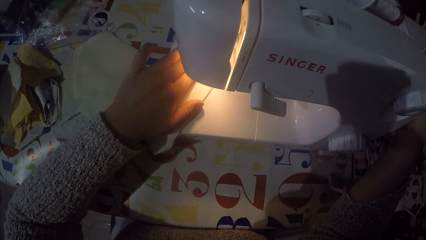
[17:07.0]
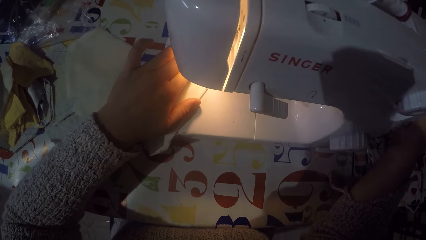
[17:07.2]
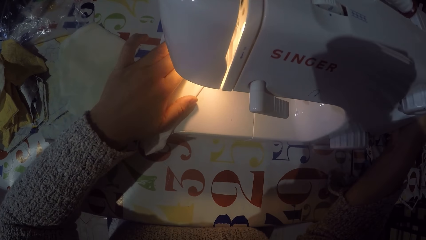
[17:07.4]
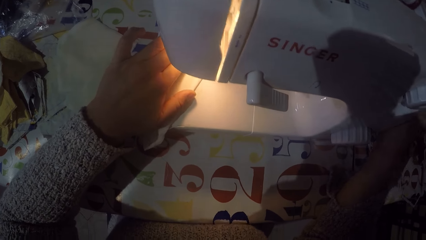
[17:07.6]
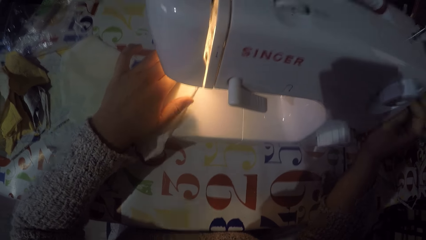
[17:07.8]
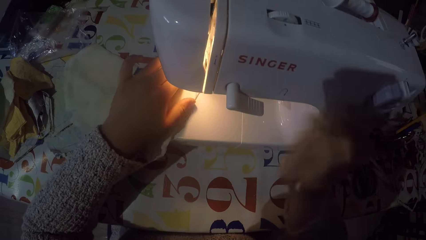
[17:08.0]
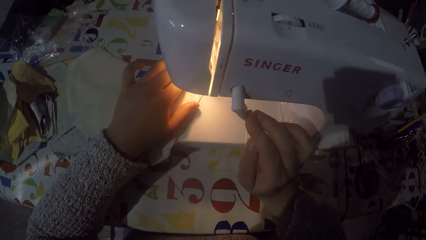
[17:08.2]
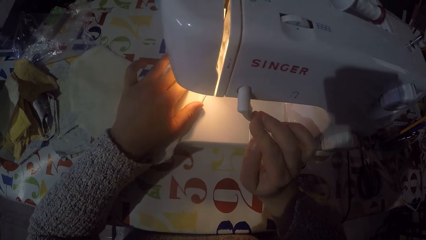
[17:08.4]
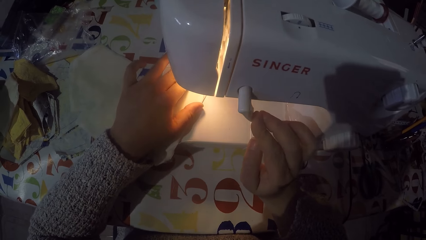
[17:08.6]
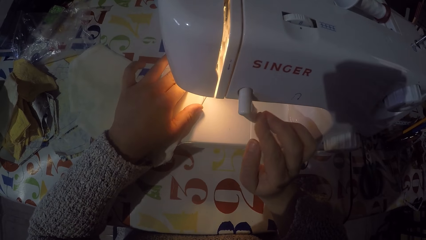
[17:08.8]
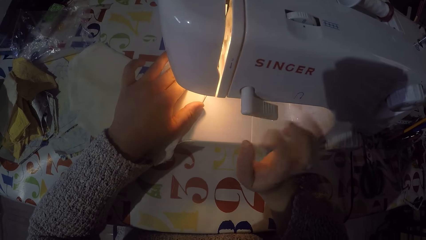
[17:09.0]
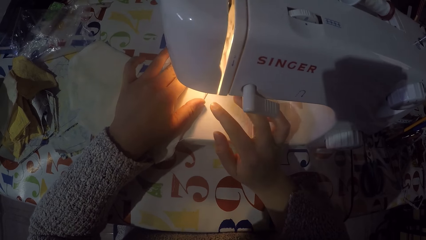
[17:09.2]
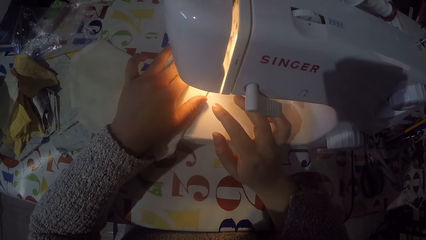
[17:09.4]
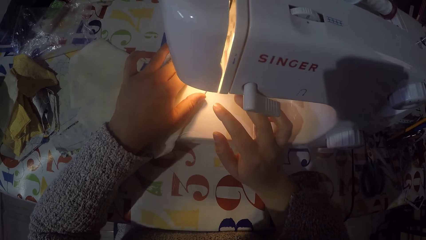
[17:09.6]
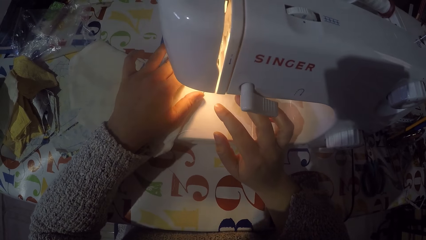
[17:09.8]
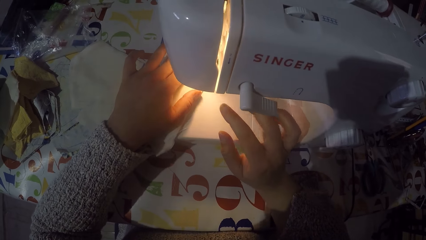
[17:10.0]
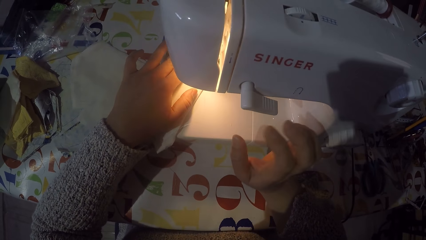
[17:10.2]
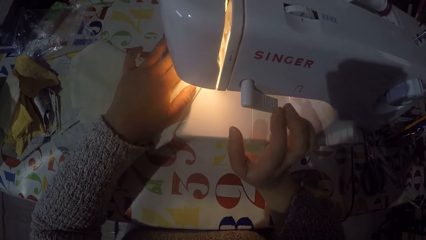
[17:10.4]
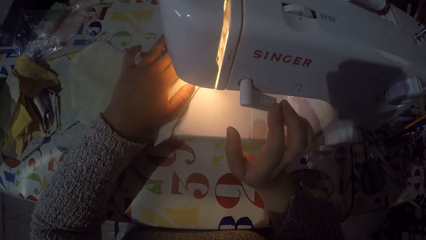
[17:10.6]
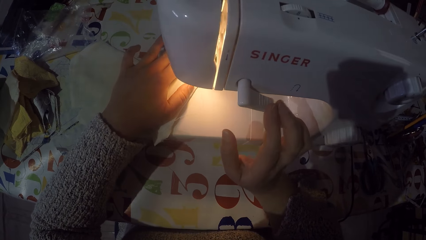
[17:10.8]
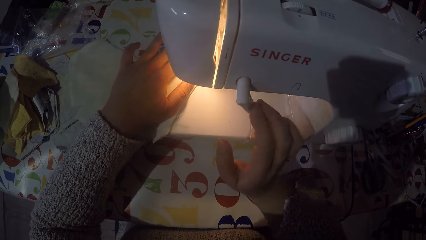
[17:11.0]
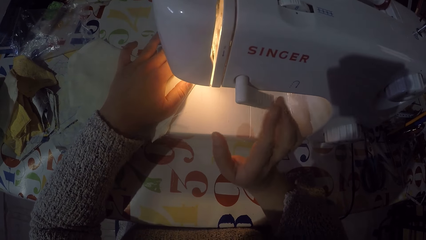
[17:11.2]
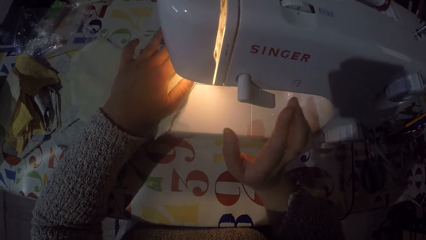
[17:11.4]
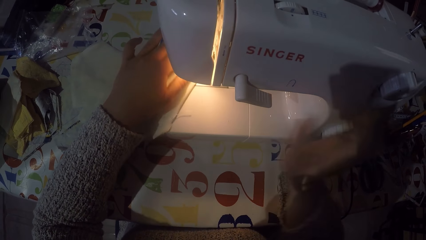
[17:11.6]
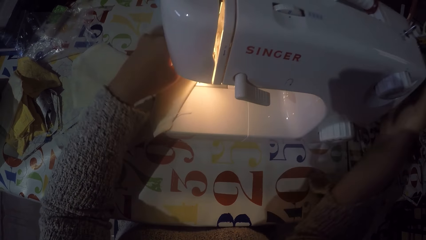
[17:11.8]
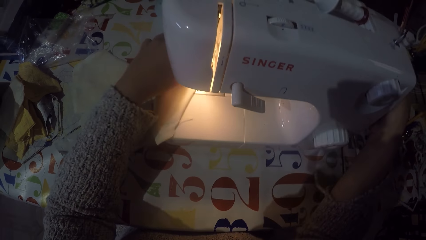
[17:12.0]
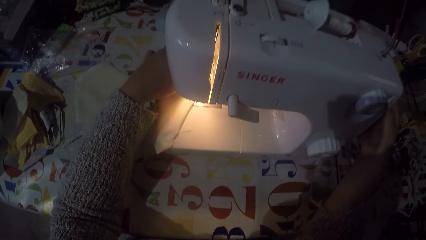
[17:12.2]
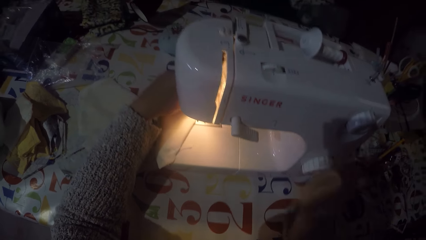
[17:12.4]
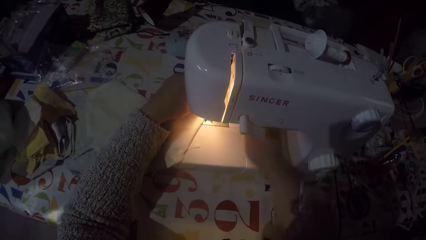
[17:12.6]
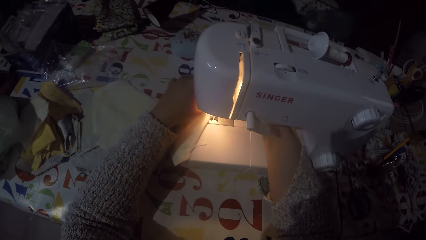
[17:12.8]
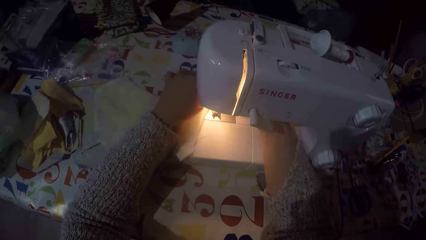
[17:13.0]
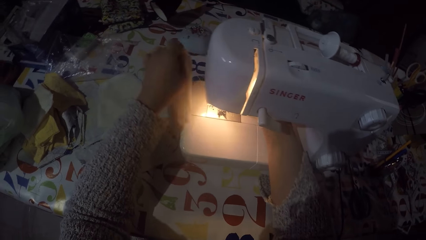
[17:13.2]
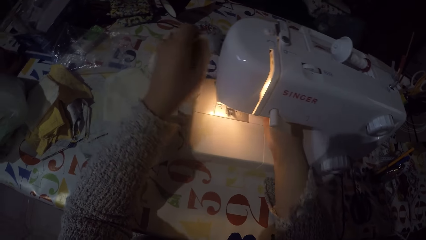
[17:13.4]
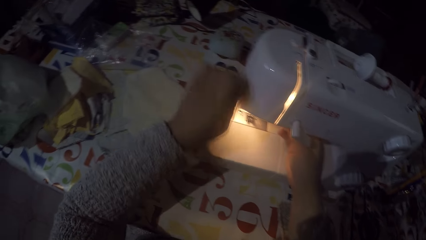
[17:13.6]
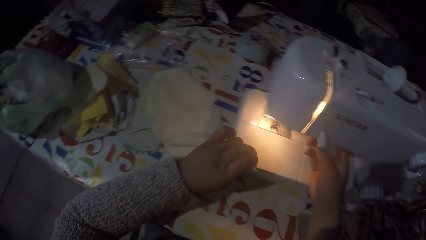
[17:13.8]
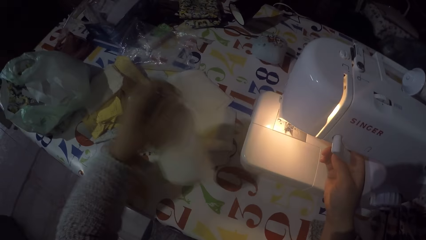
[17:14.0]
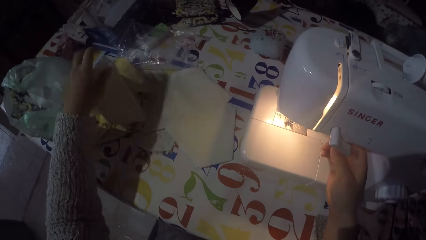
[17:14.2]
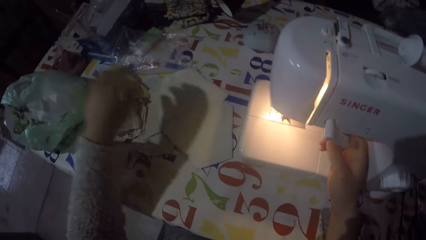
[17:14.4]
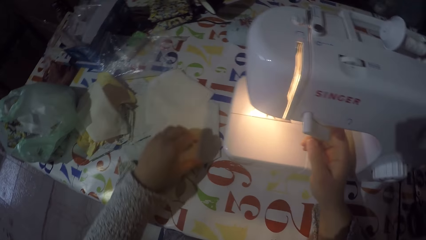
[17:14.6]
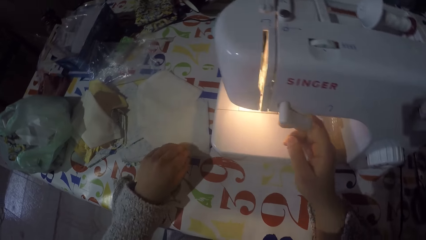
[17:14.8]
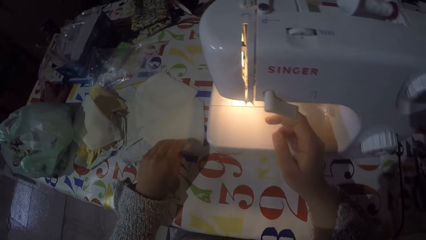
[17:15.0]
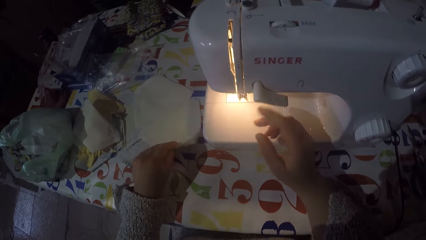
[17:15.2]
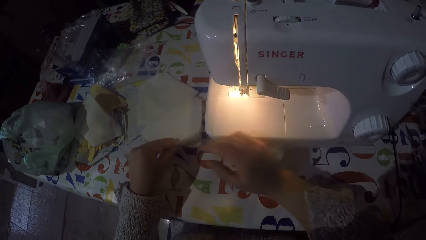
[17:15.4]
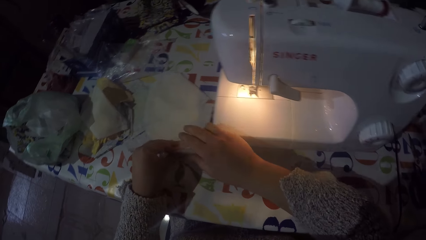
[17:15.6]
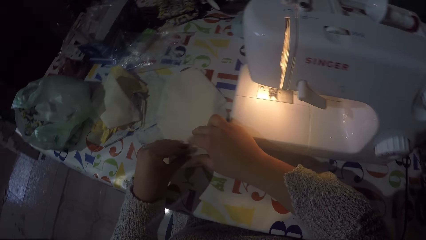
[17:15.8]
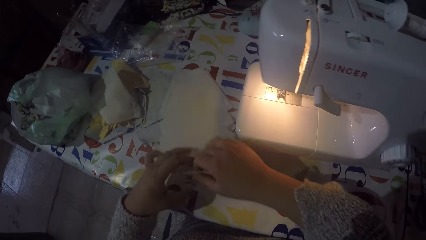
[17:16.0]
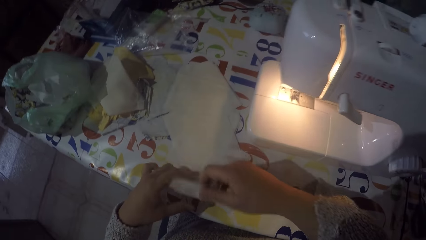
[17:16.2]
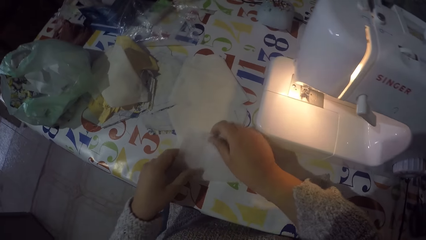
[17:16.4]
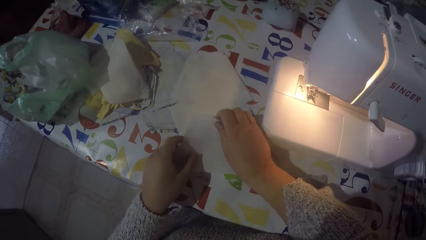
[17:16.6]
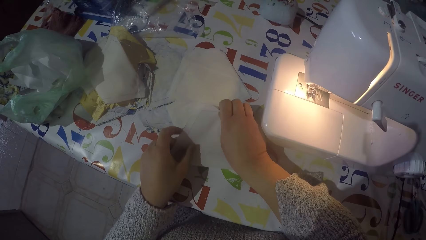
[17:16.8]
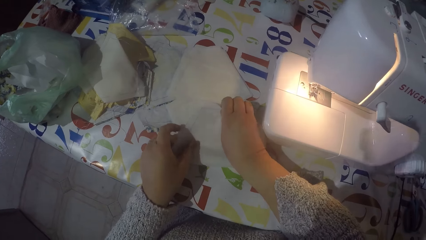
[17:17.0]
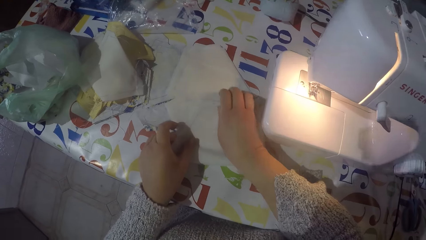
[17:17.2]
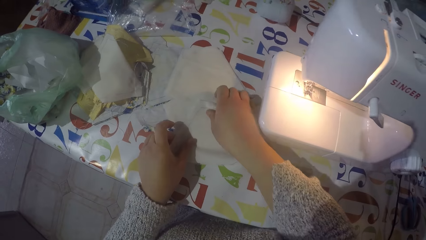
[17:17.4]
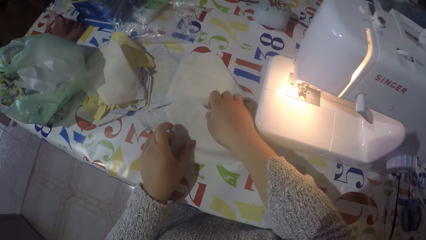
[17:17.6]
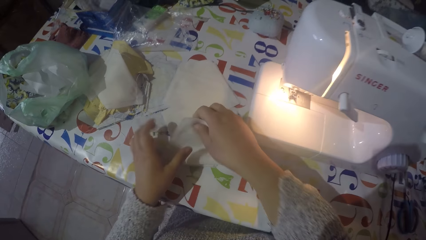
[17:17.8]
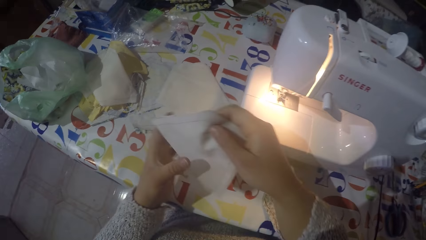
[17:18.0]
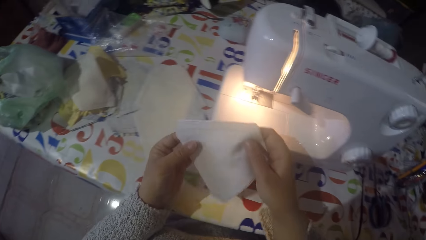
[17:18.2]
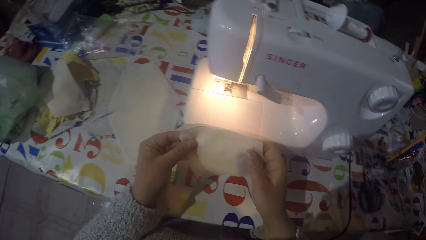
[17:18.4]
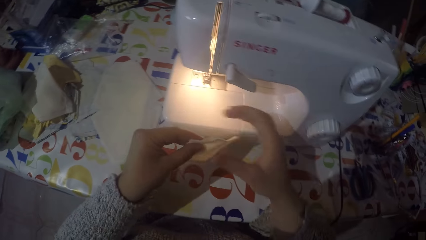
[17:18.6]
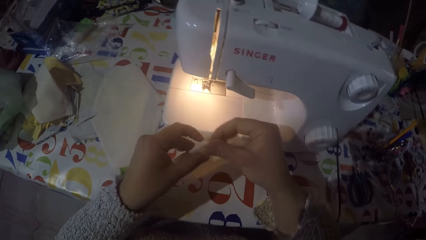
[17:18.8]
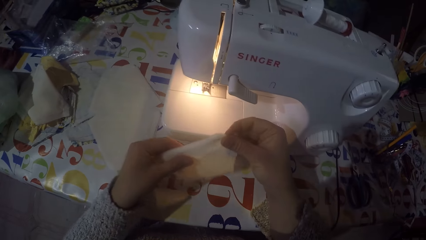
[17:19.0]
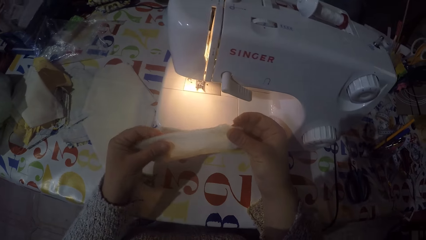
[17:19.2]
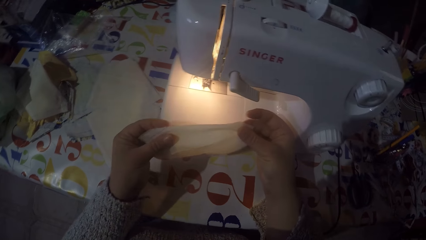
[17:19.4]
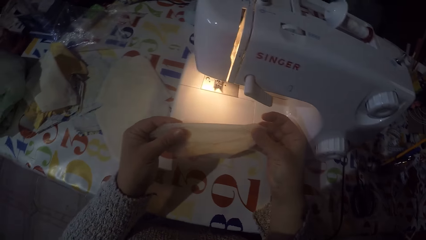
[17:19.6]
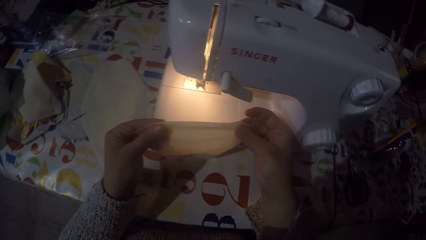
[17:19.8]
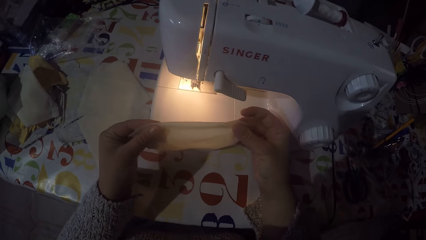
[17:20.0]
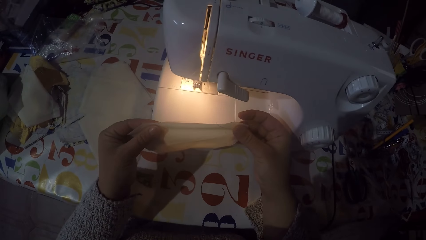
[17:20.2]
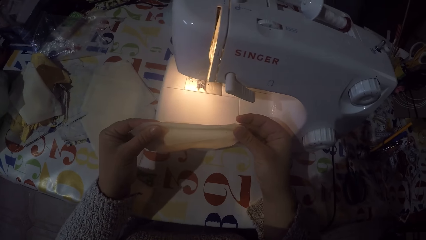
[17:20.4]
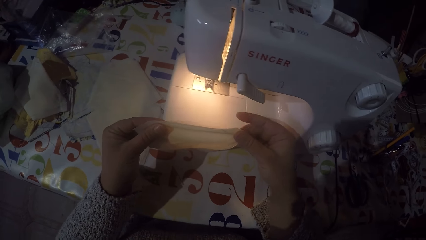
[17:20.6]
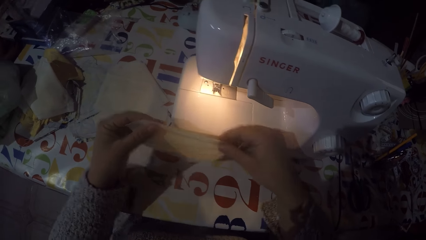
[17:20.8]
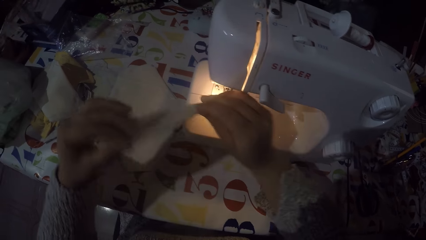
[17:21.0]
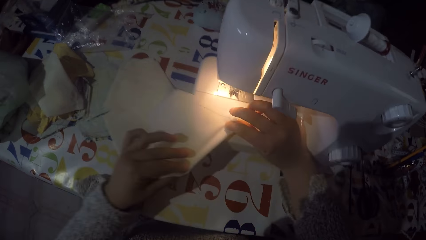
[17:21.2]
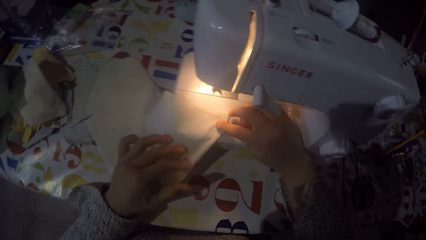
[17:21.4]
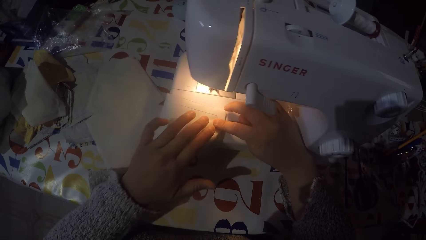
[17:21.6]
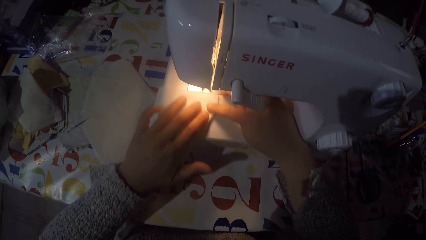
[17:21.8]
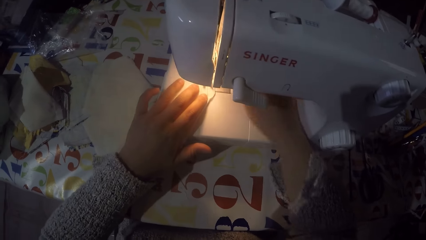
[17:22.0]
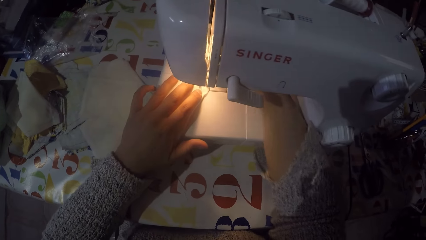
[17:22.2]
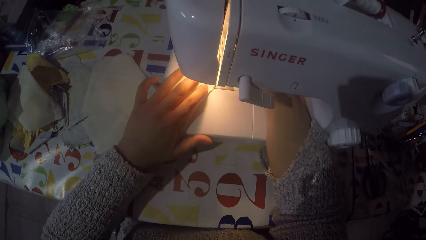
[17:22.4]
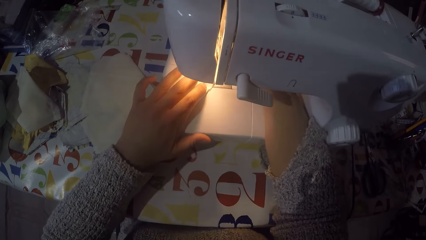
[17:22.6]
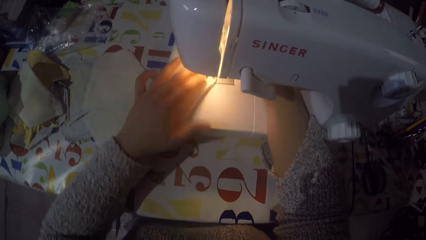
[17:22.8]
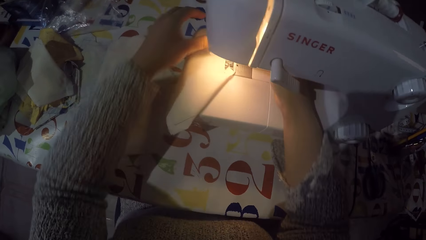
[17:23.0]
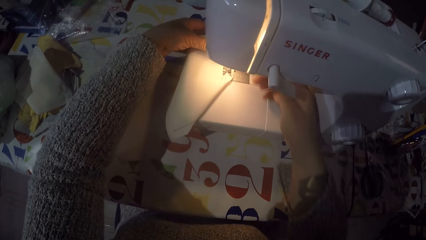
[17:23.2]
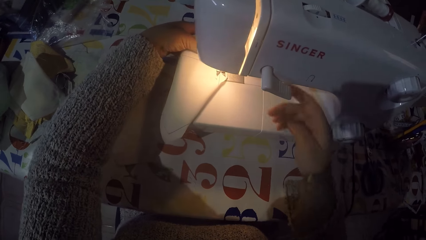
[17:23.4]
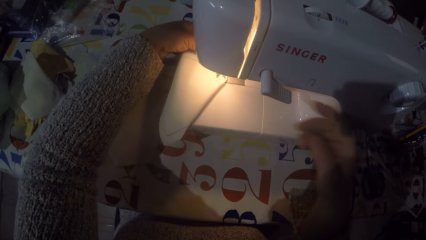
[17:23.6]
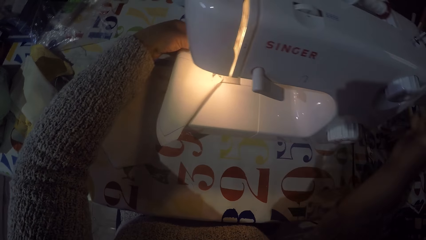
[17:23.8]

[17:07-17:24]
The camera wearer touches the hand wheel. They are sewing a piece of cloth with a machine. They touch the hand wheel and remove the piece of cloth from the machine. They cut the sewing thread. They throw the piece of cloth on the table. They put the piece of cloth with the rest. They pick another piece of cloth from the table. They fold the piece of cloth. They put the piece of cloth on the sewing machine.
